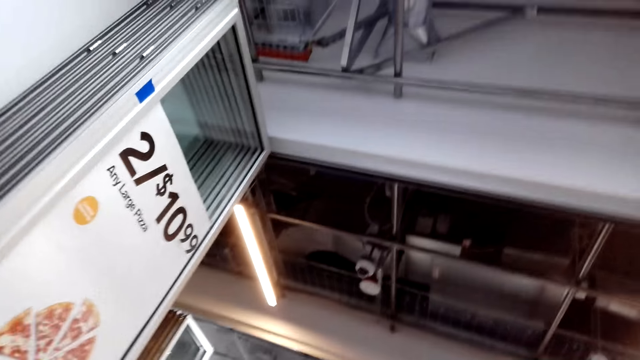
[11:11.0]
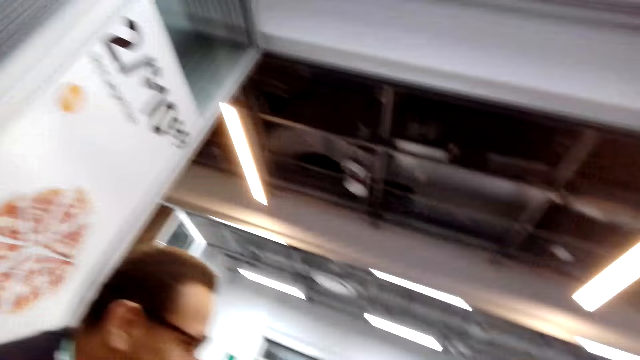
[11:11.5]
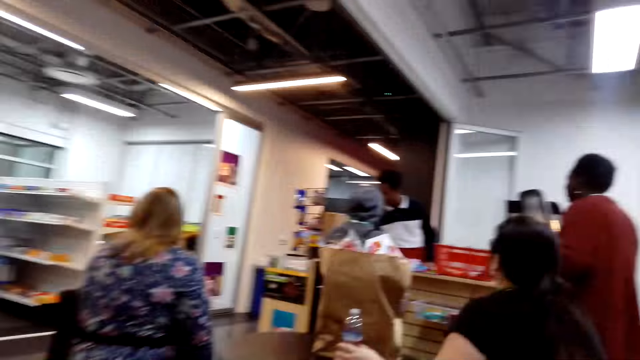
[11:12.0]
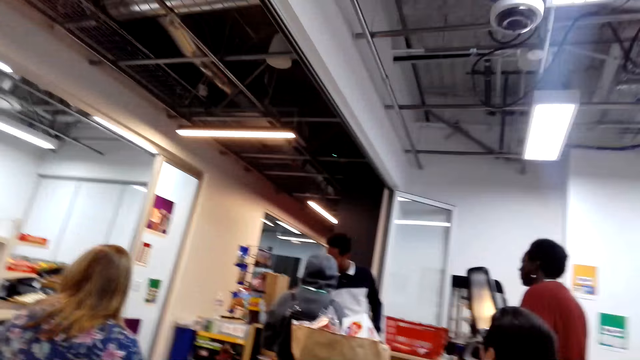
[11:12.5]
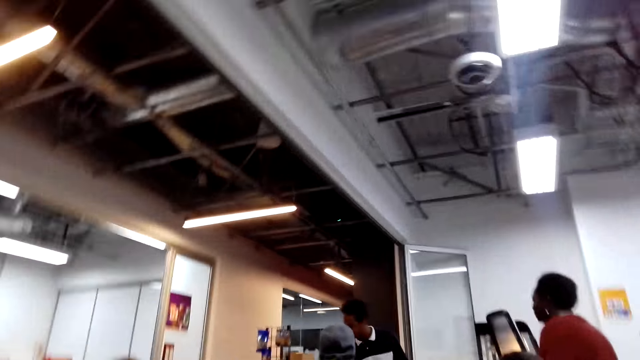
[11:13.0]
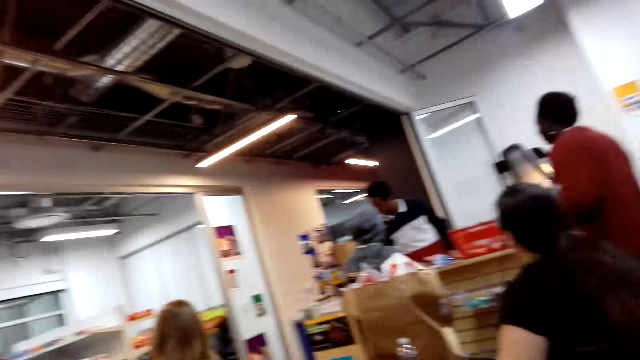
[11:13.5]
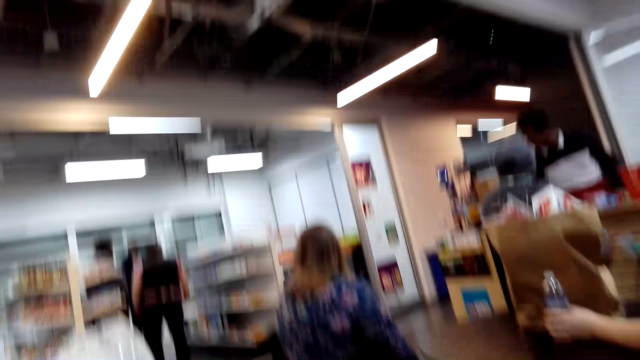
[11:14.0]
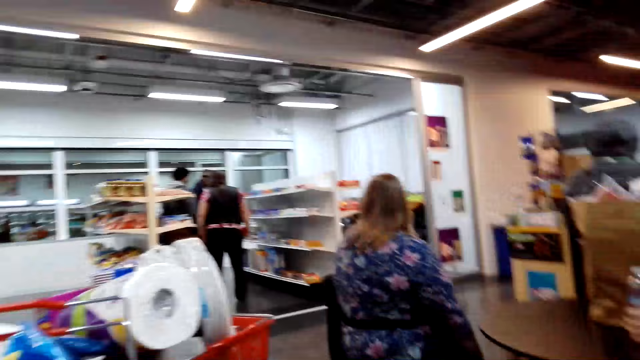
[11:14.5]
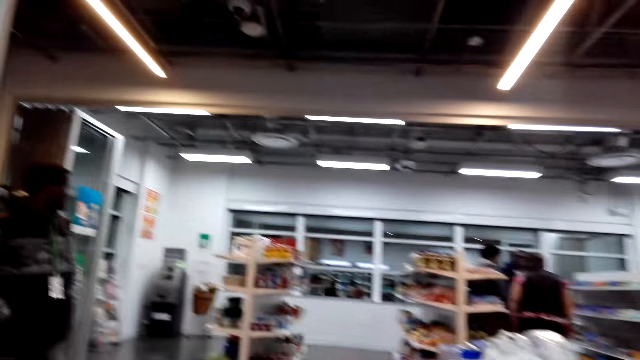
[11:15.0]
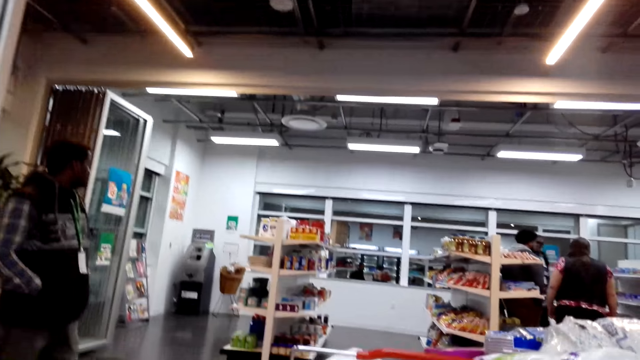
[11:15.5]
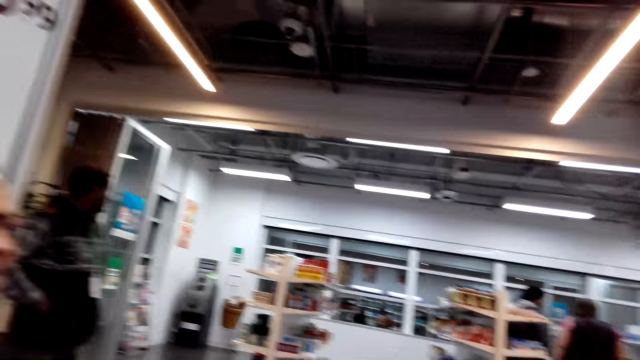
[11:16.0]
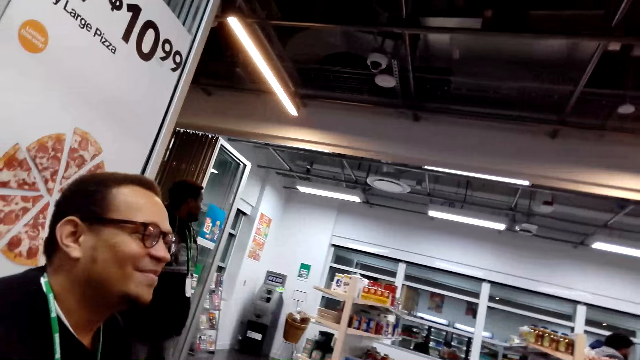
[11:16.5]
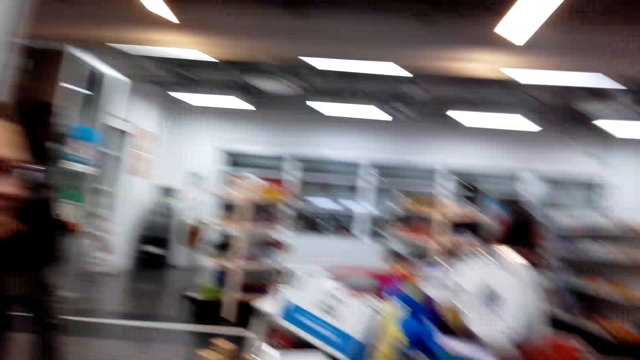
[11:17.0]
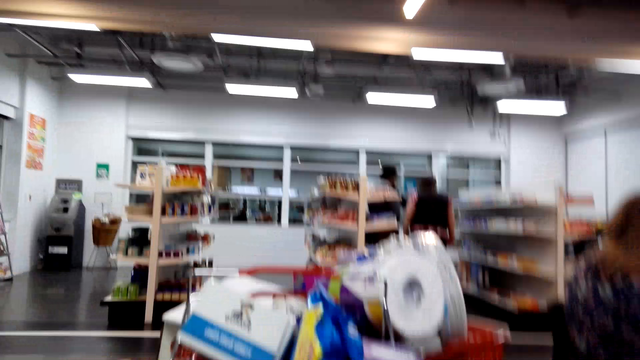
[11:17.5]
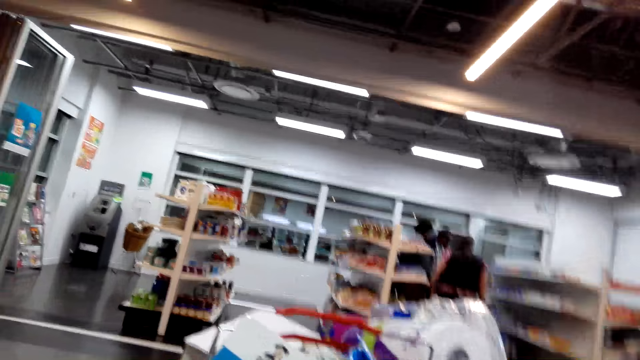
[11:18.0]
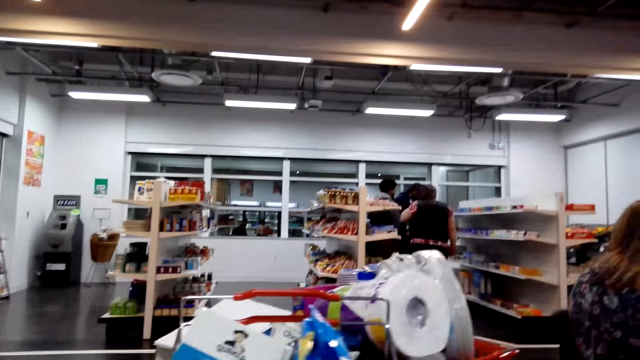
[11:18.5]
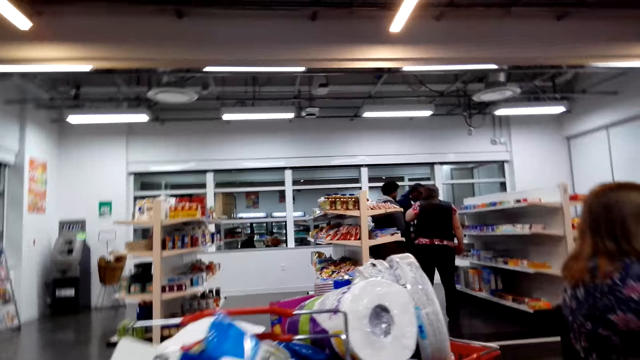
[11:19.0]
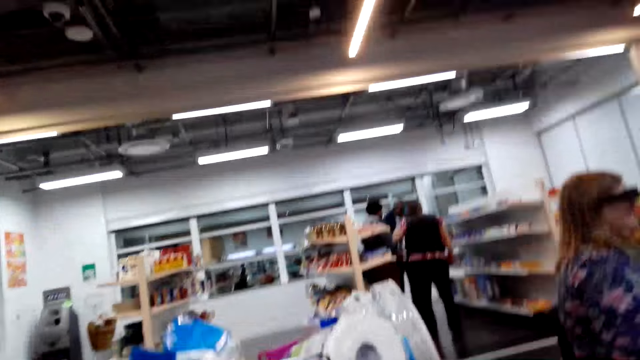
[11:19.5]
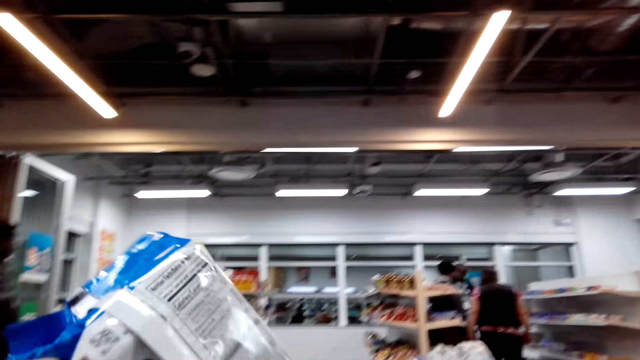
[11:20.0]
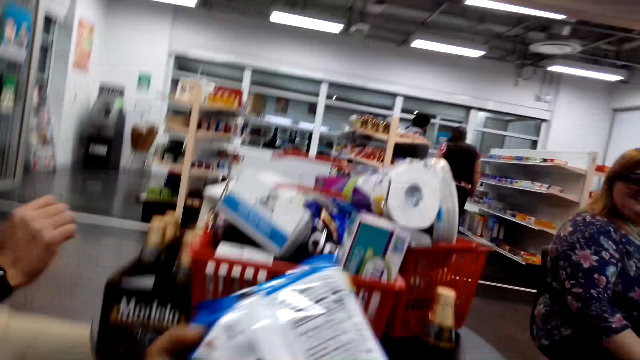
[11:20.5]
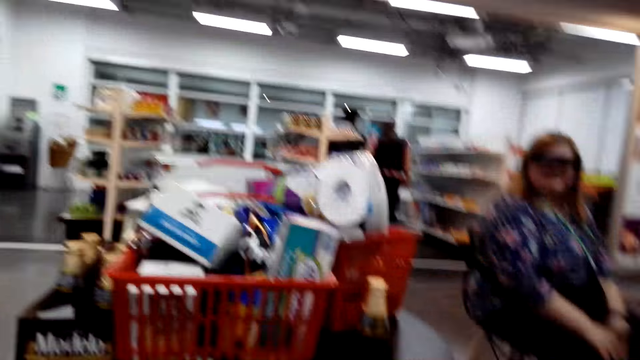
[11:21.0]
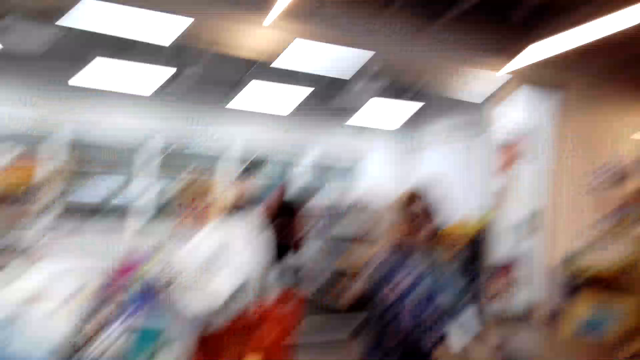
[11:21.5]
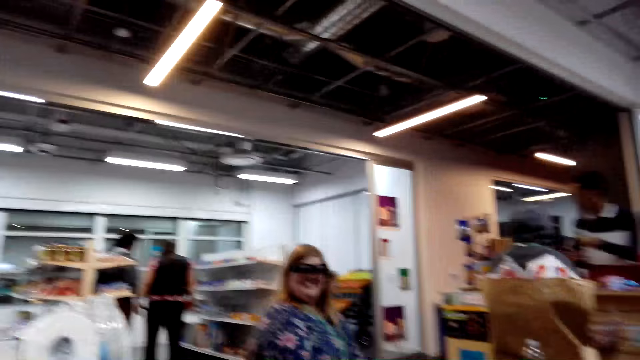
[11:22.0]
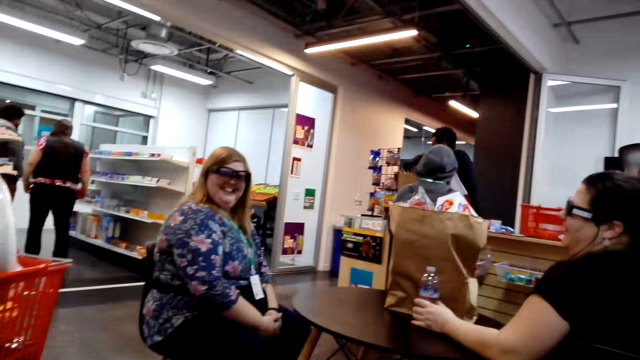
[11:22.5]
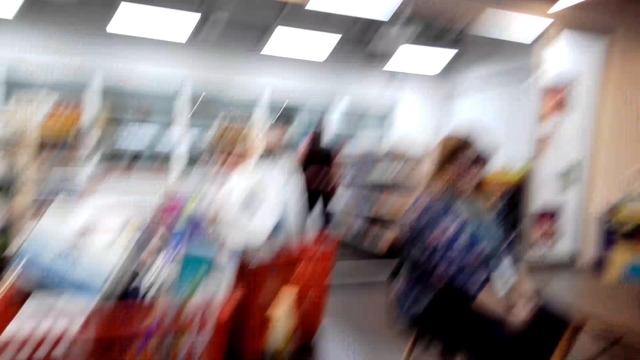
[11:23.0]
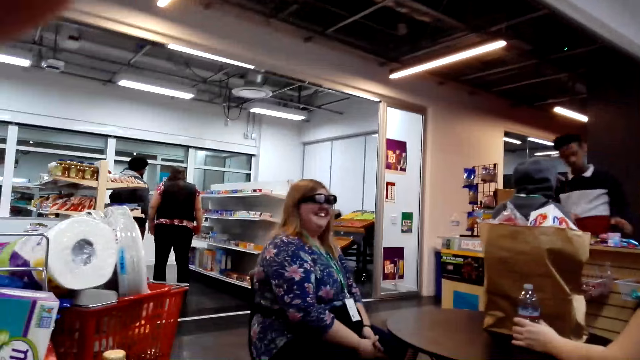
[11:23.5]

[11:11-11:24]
The camera wearer looks around the shop. A man laughs. The man stands in the shop. The camera wearer converses with the man. They pick something. They check something. They converse with a woman.

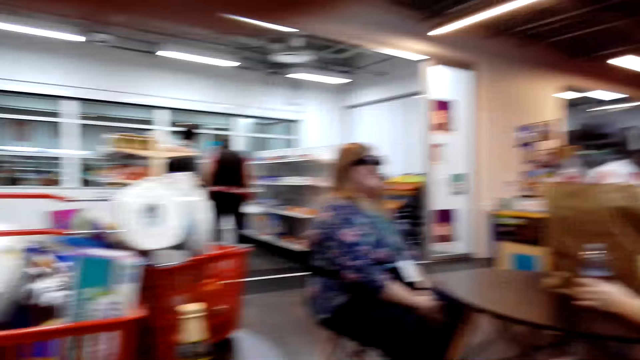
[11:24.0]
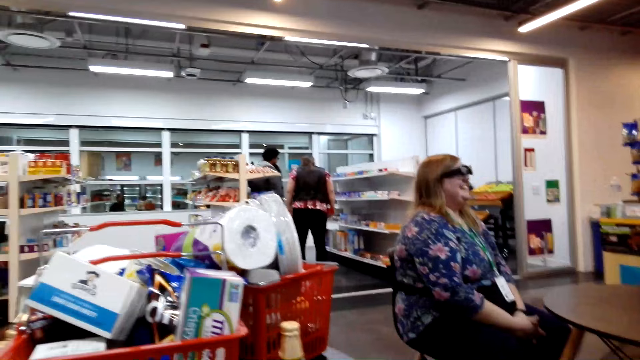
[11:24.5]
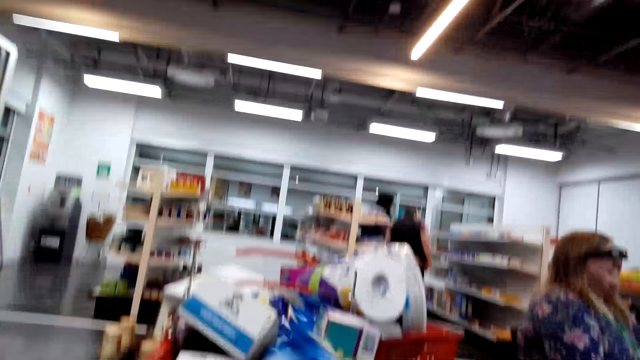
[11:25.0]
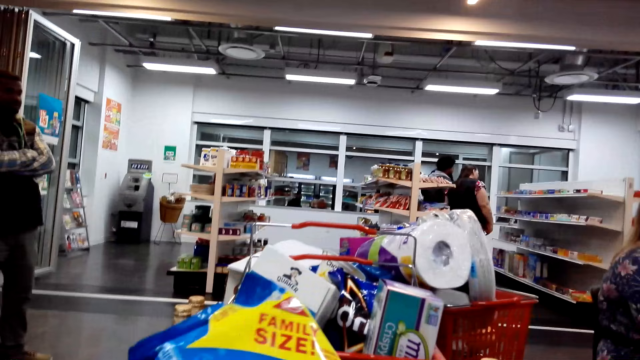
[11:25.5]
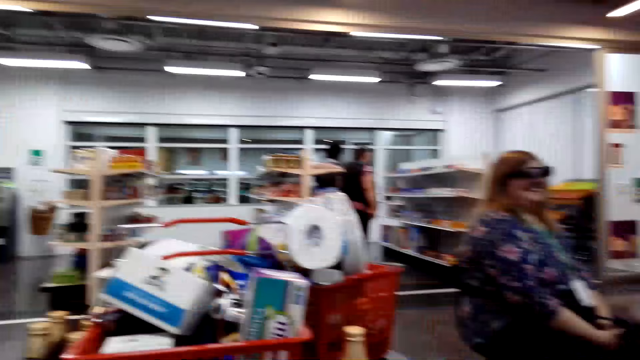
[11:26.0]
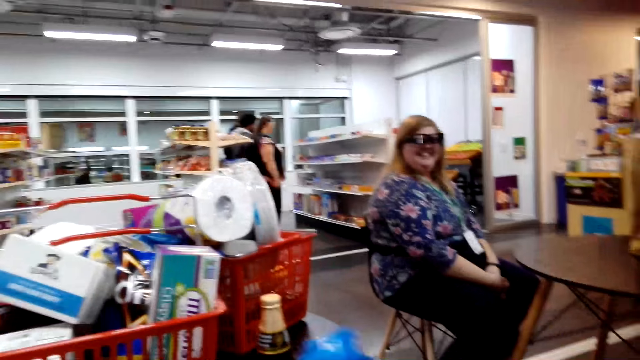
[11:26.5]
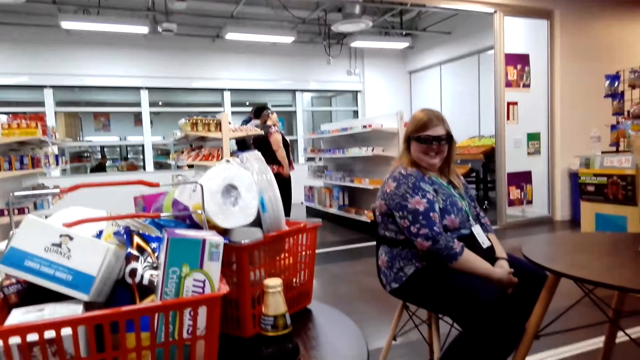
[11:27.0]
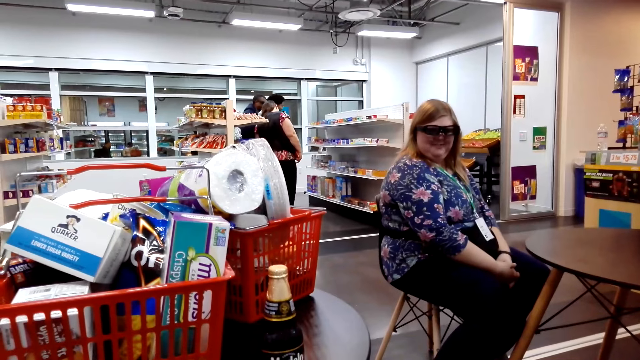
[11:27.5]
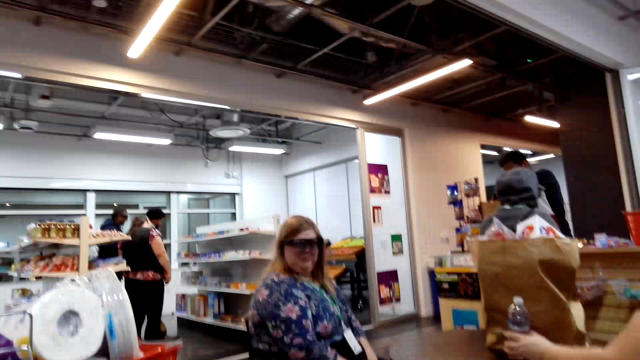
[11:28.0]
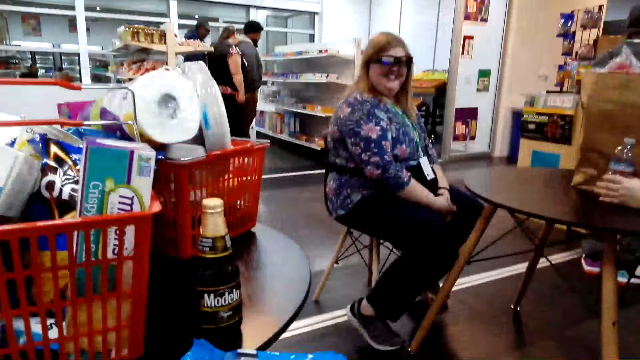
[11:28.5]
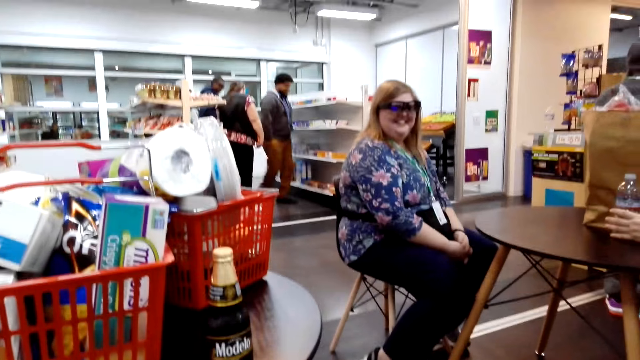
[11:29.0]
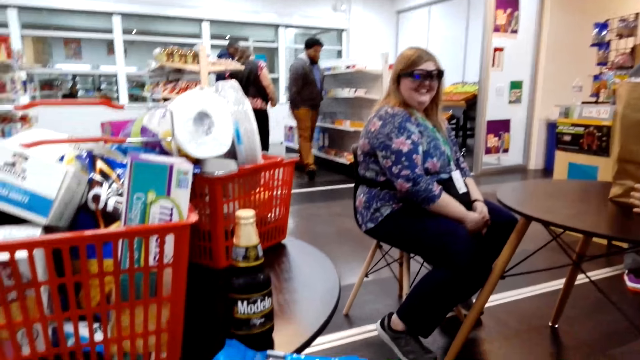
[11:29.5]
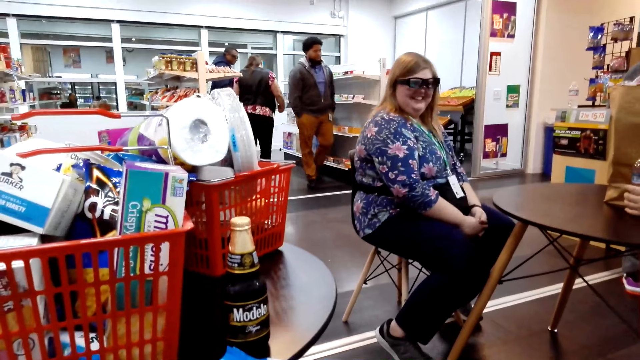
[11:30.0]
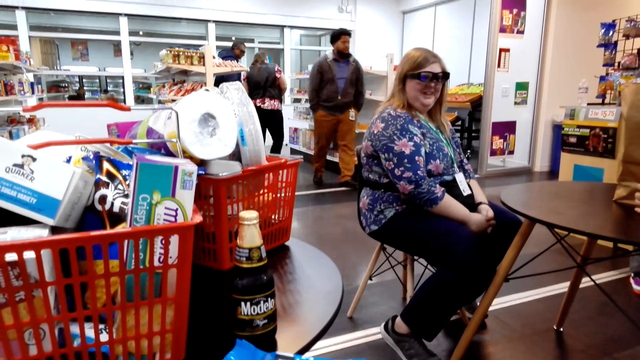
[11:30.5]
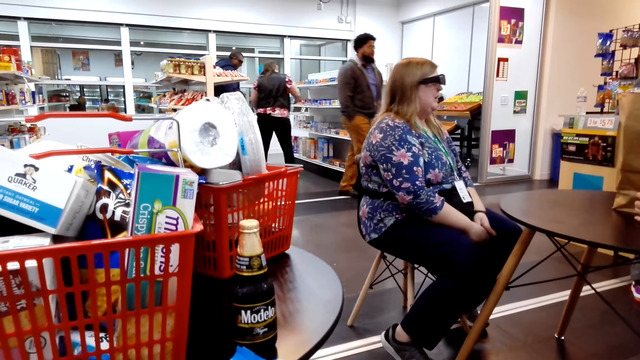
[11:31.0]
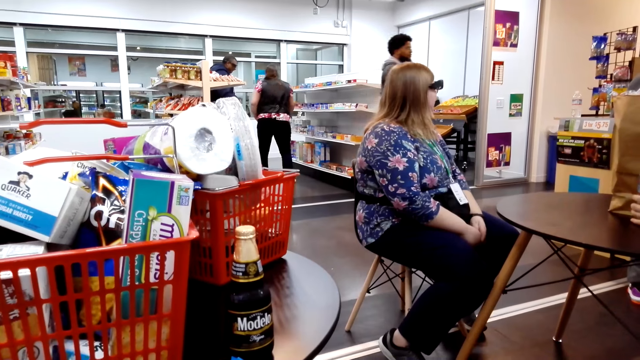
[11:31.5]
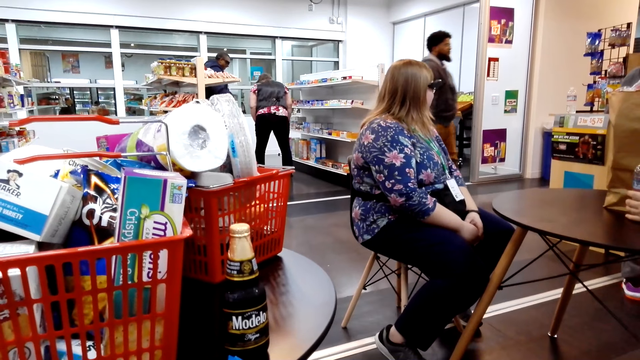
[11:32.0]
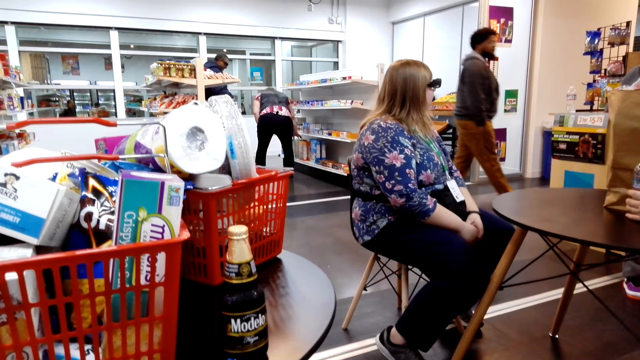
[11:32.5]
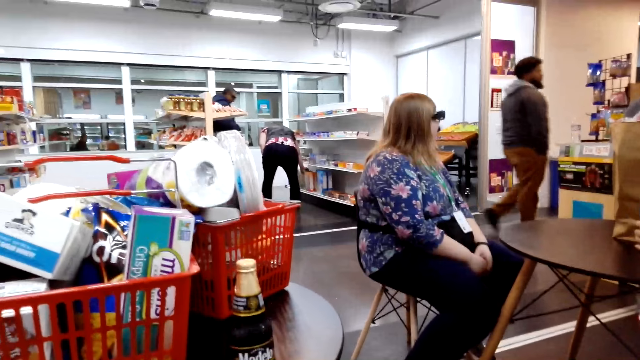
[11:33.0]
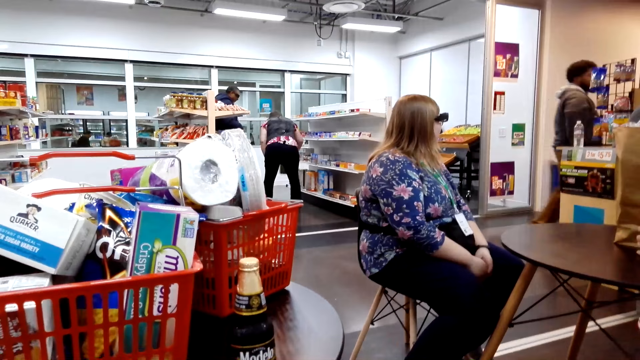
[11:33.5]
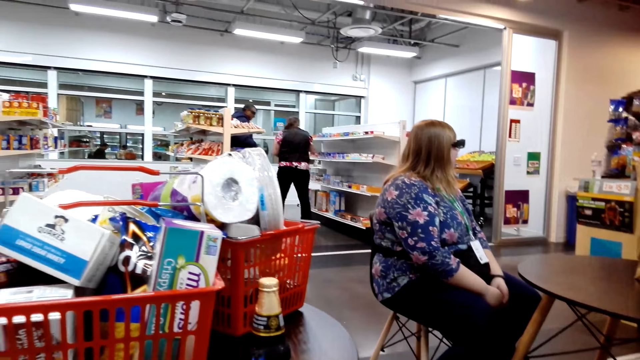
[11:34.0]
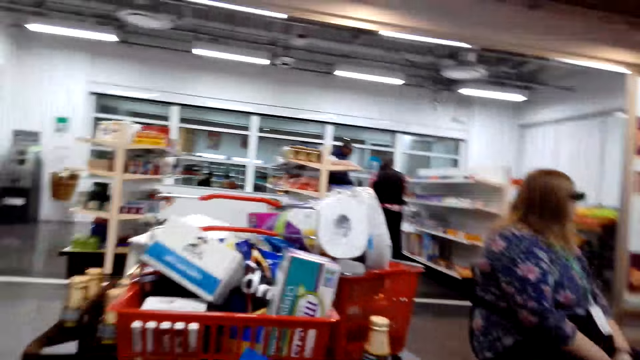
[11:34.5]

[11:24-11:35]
The camera wearer looks around the shop. They check something. They converse with a woman. They laugh. They check something.
